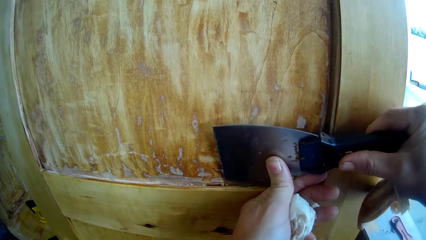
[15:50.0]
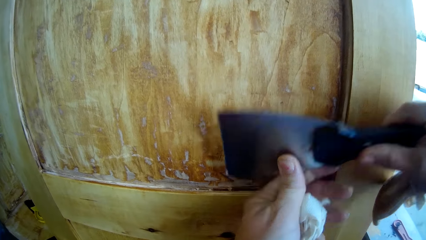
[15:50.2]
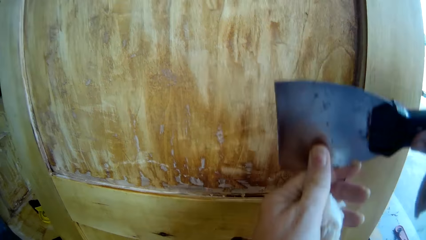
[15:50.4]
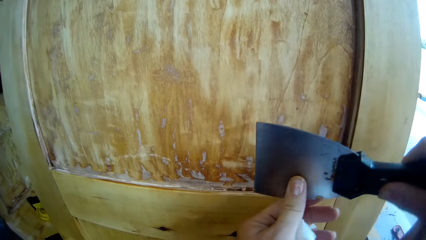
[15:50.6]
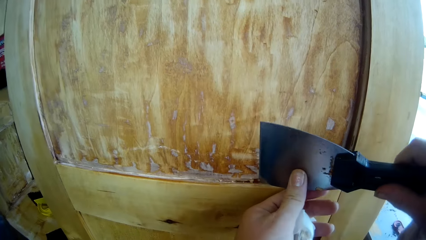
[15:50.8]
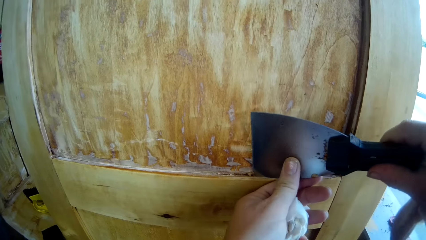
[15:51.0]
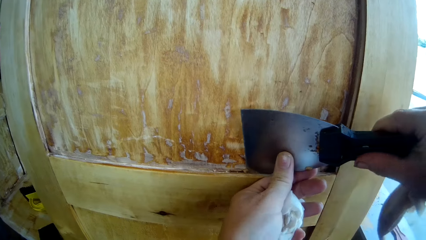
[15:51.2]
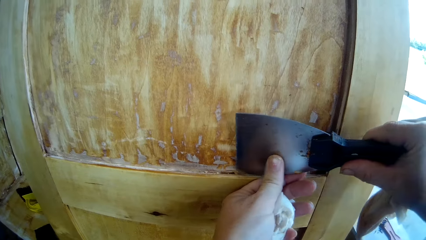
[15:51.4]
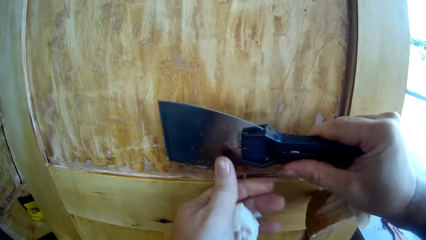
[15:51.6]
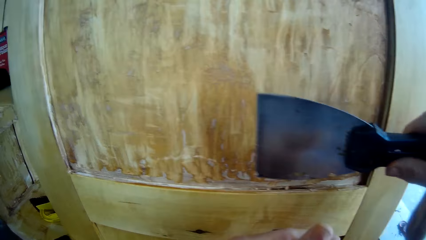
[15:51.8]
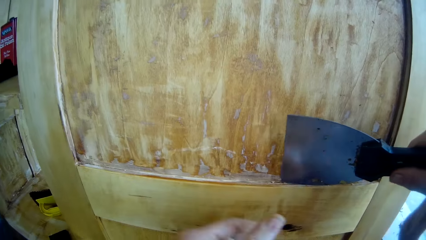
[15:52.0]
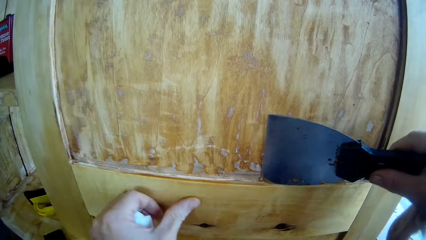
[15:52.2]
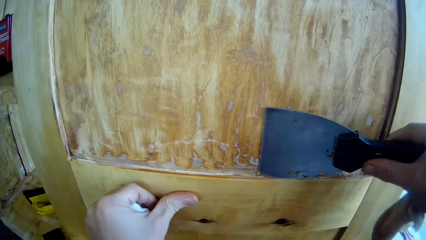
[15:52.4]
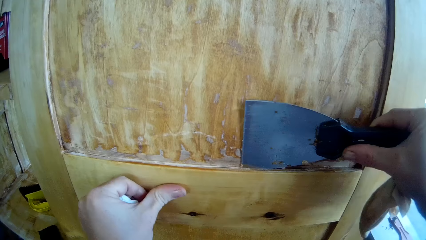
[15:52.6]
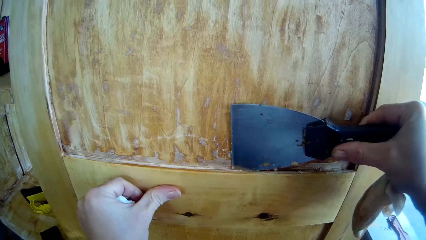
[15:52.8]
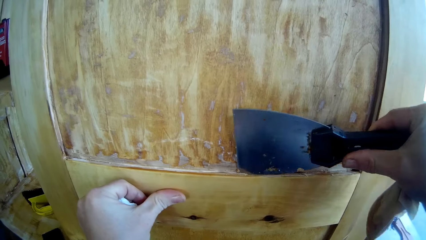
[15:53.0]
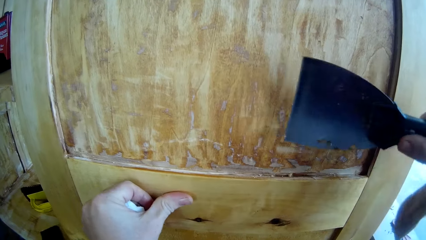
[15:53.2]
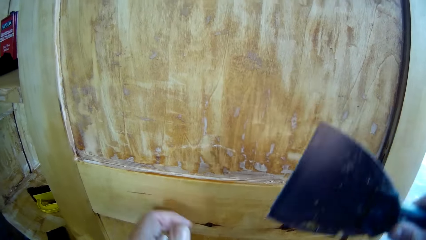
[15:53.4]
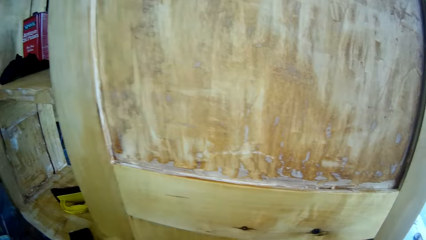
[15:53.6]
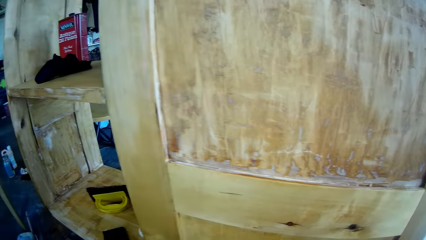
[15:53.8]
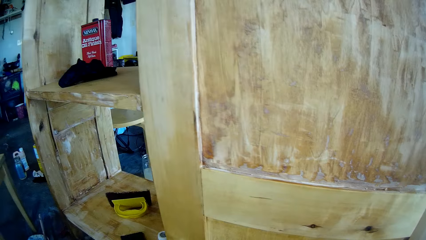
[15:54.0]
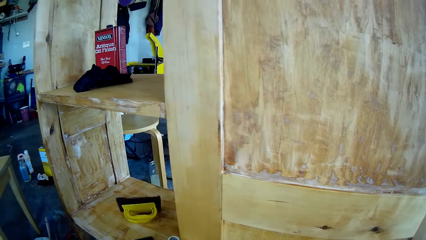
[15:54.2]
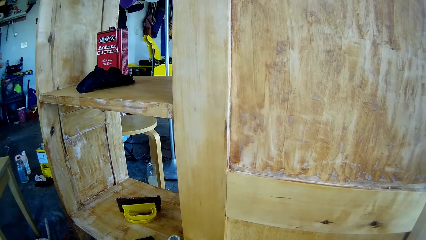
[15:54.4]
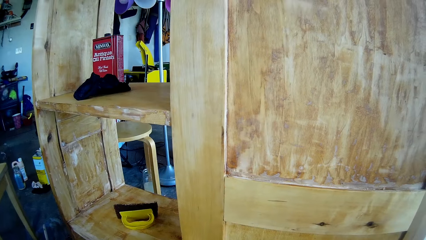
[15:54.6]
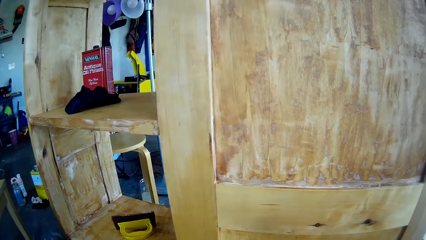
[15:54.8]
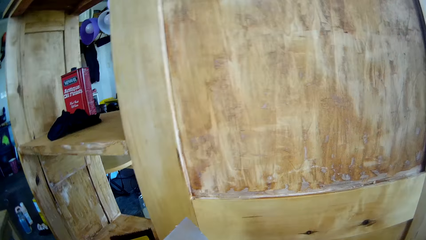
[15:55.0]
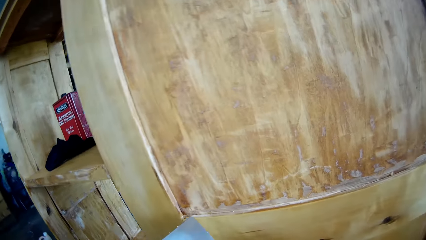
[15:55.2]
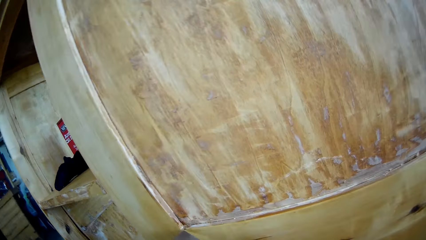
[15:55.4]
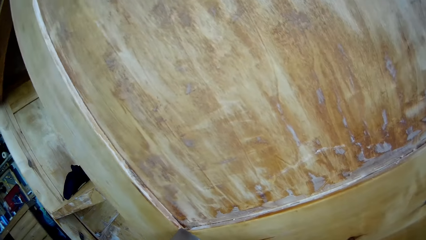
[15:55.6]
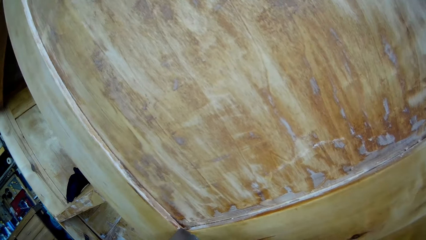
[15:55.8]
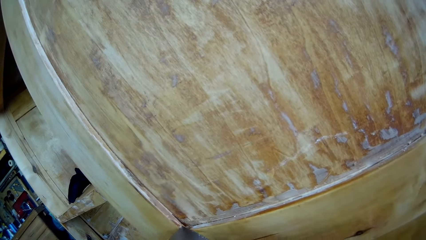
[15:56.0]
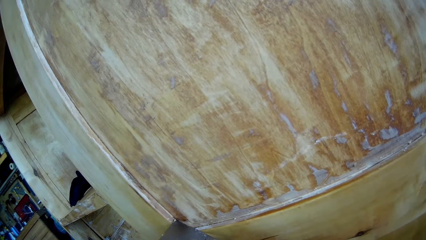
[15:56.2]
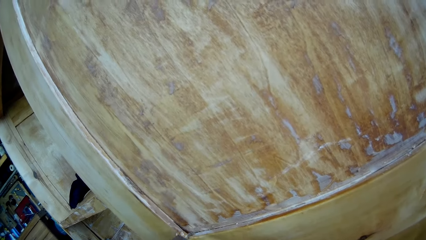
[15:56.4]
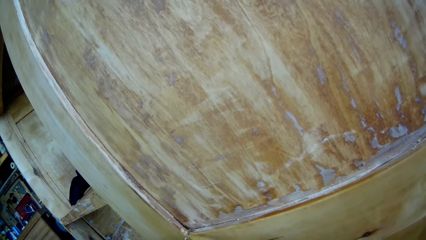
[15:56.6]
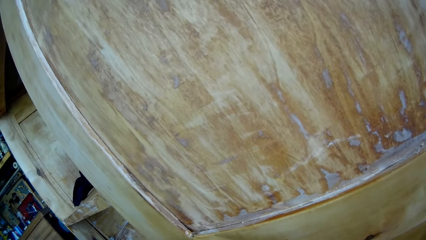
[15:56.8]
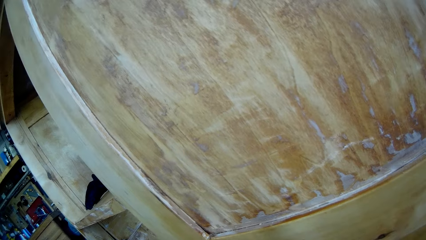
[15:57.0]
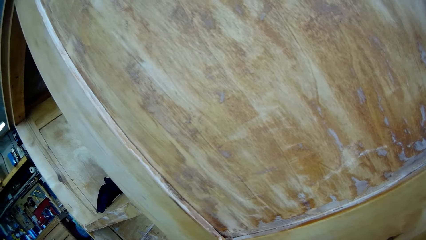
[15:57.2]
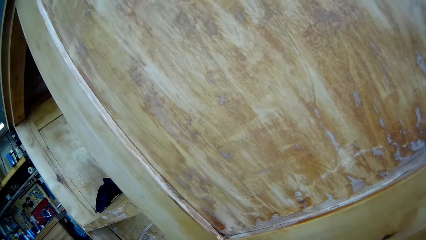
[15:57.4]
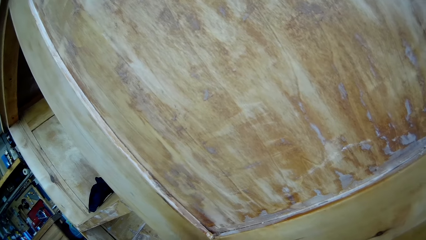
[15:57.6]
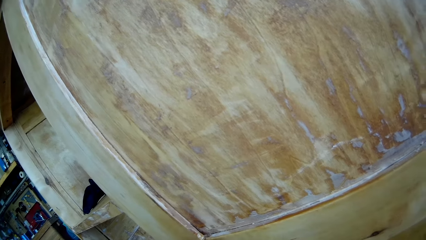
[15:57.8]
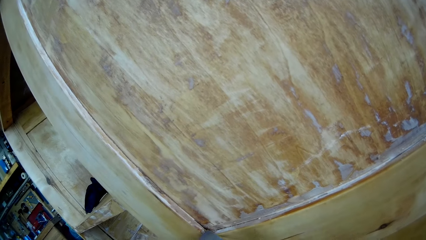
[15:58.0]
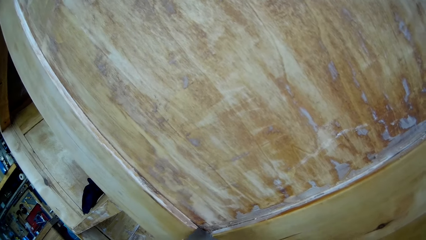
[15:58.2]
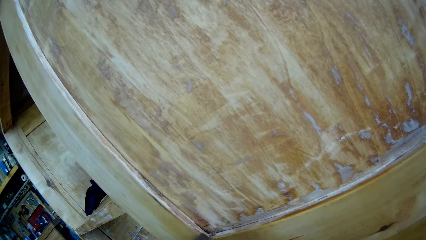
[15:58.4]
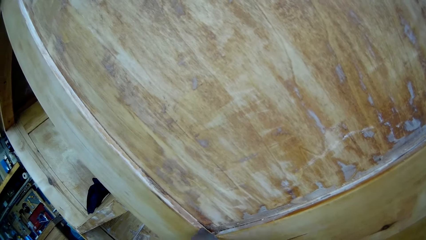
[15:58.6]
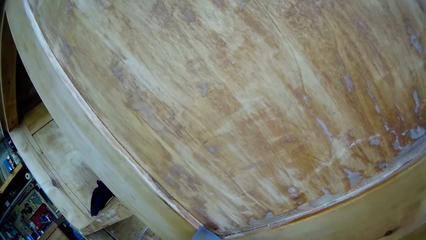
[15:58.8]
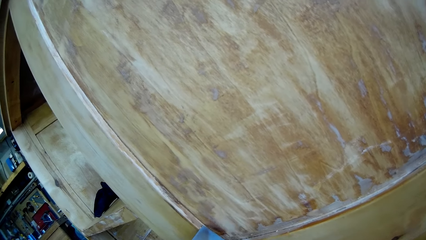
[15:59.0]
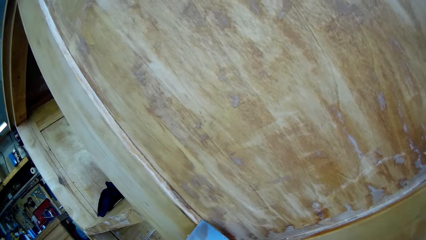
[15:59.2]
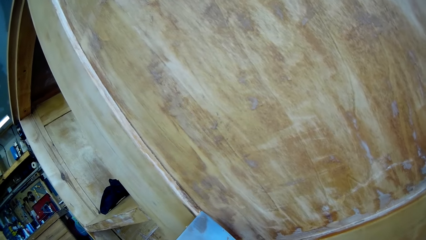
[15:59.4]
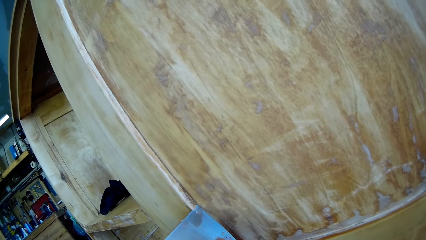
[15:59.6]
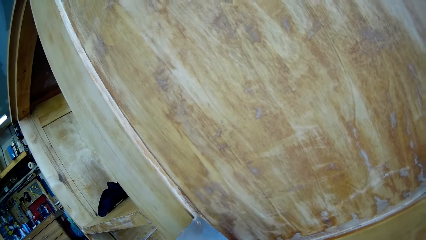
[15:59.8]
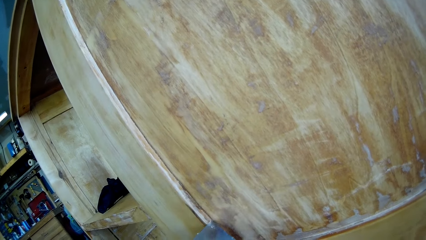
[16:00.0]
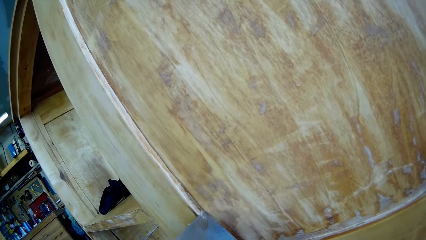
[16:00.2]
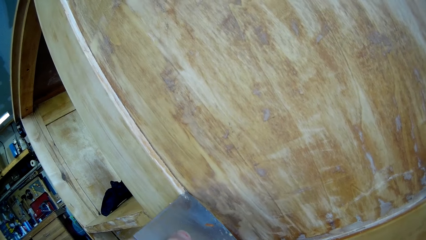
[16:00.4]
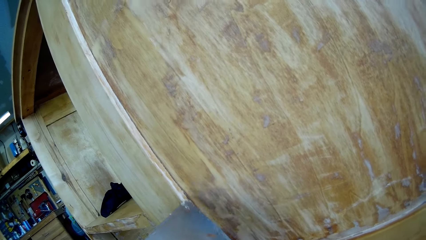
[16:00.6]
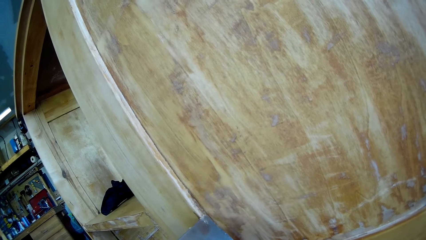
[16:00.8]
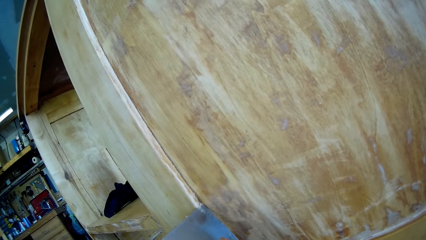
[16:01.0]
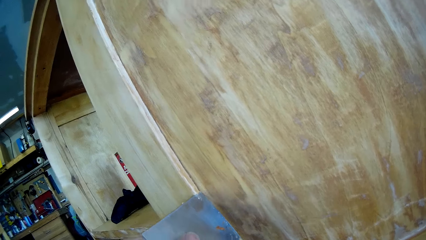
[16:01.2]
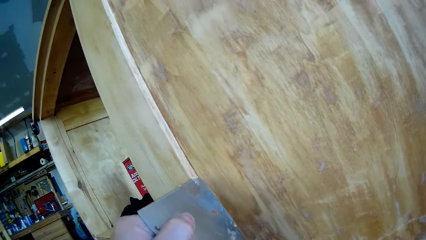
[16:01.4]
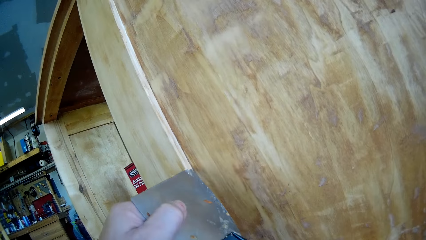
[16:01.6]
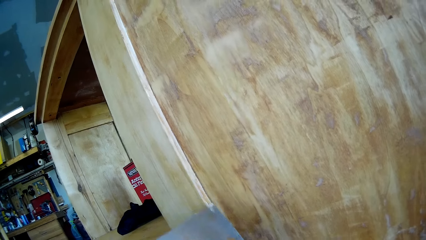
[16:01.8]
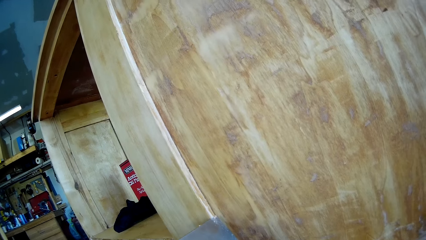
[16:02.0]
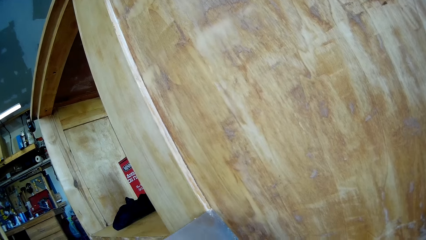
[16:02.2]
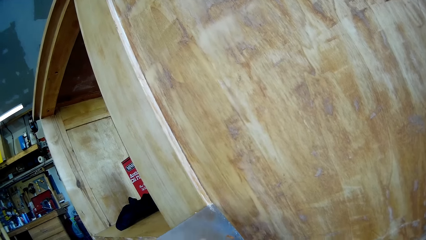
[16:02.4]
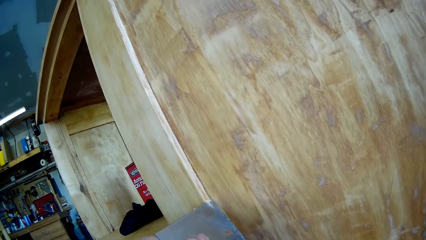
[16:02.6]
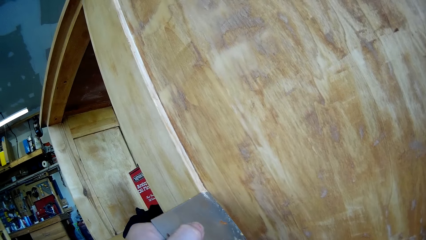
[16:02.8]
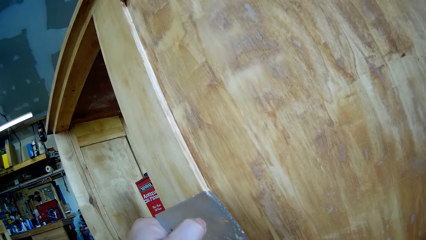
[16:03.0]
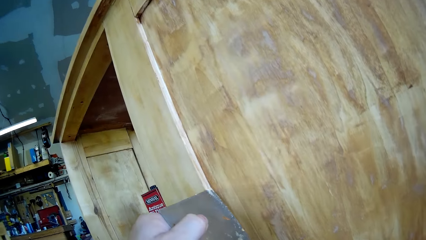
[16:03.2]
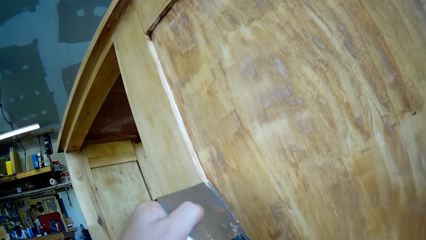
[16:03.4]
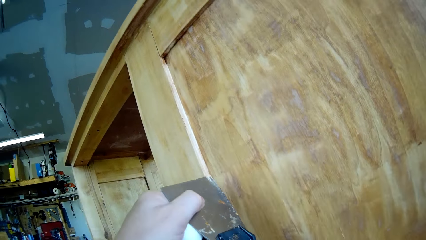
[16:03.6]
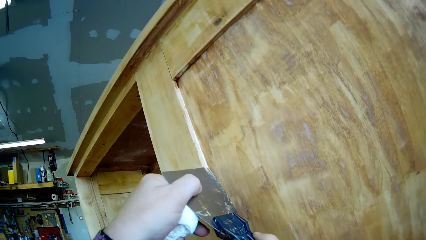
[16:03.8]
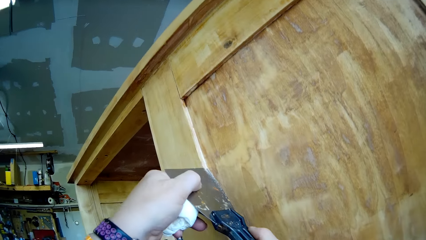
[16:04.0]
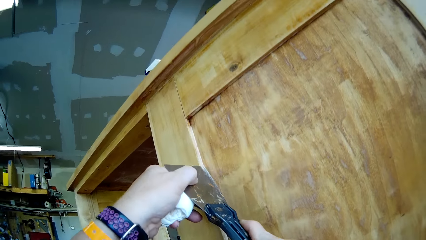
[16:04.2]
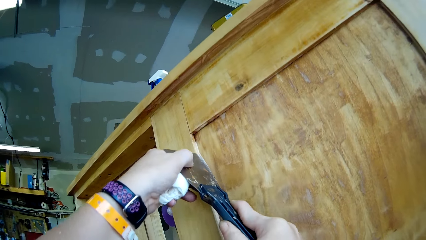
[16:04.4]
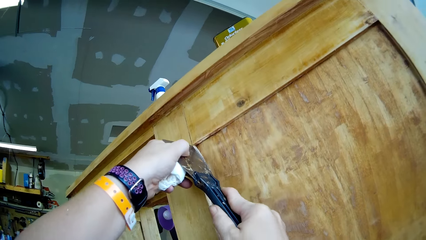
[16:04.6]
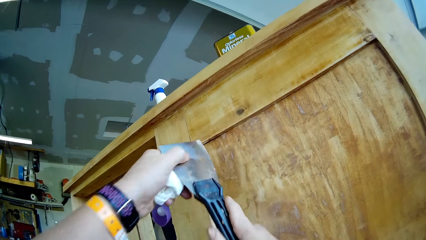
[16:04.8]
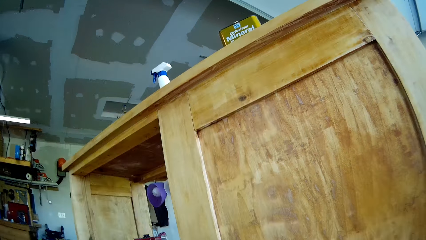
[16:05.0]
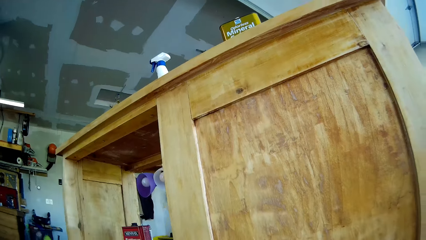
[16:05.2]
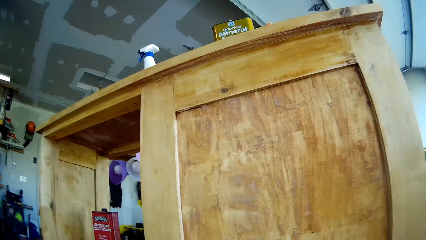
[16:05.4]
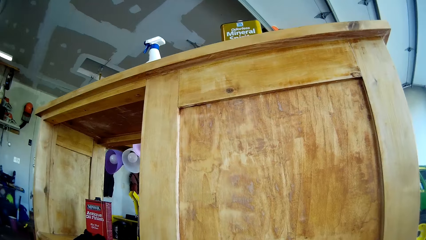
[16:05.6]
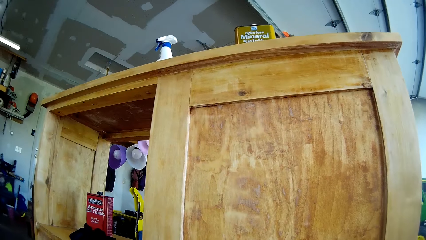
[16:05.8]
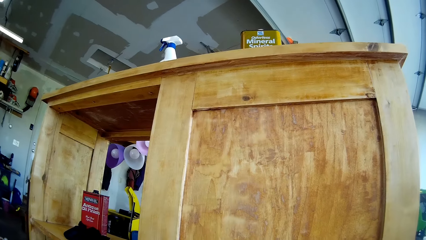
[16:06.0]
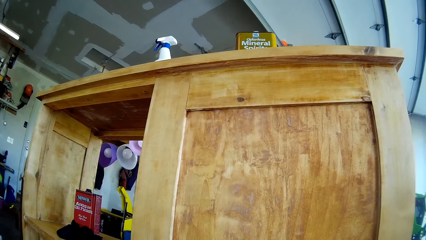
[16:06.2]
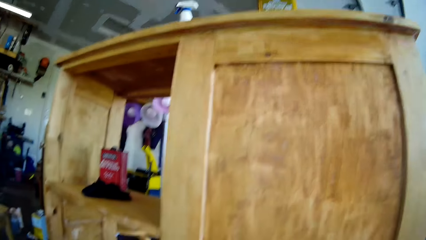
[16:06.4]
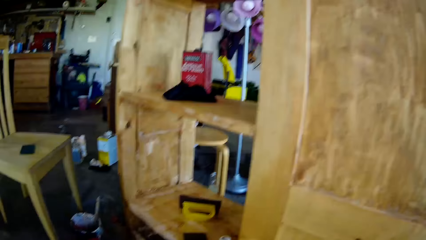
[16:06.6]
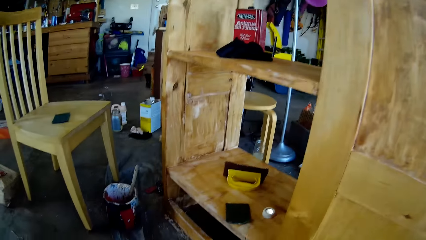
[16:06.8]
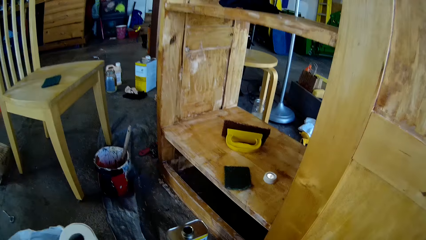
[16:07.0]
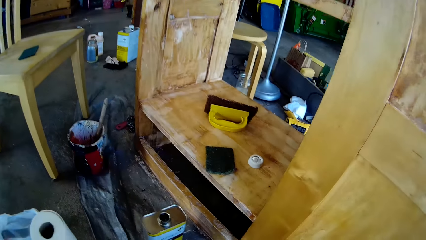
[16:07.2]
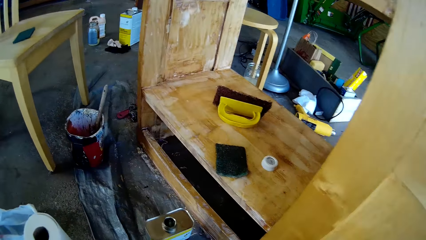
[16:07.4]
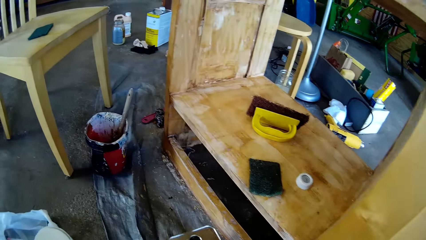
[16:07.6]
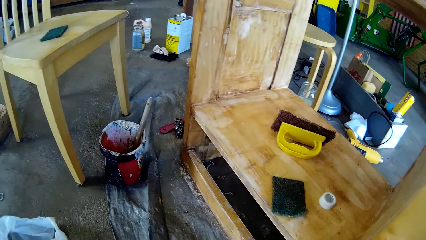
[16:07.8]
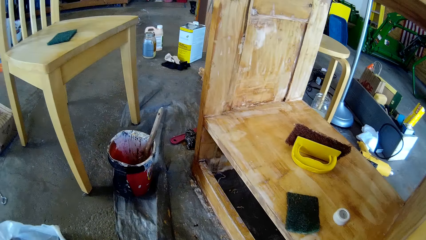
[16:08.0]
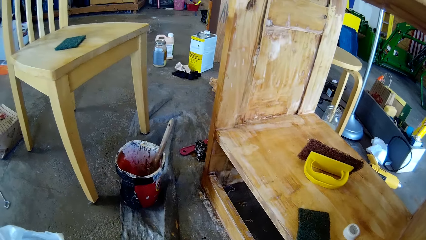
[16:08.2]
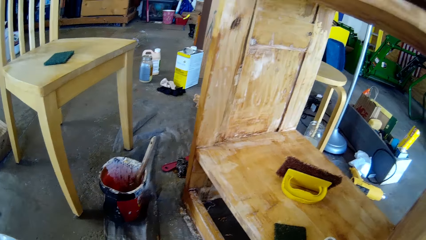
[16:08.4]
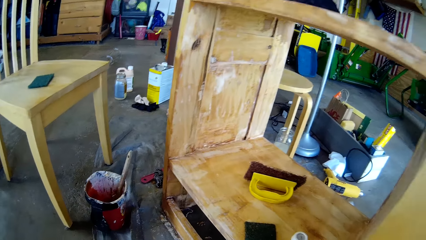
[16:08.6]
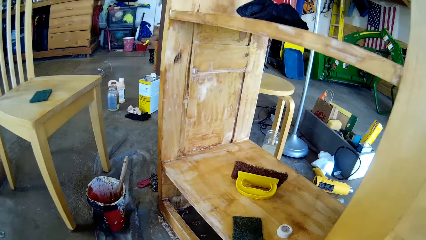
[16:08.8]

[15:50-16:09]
The camera wearer touches the cupboard with the left hand. They move the scraper from the cupboard. They scrape the wooden cupboard with the scraper. They move the scraper from the cupboard. They look around.
